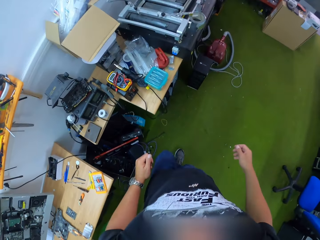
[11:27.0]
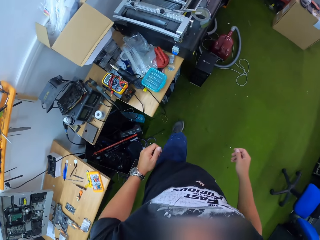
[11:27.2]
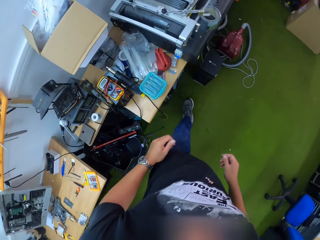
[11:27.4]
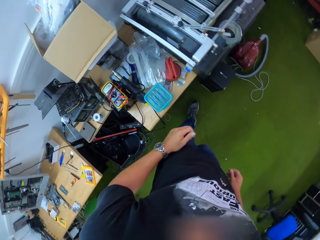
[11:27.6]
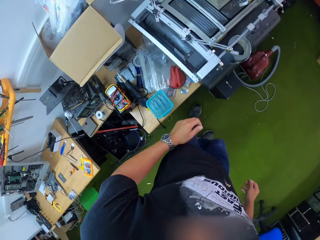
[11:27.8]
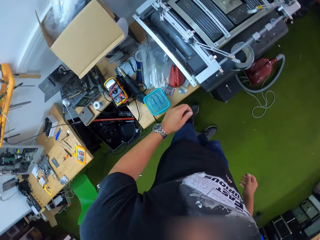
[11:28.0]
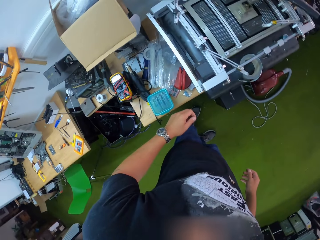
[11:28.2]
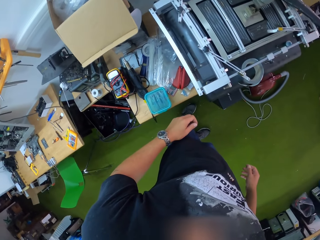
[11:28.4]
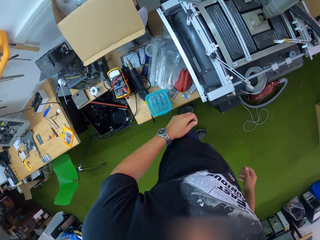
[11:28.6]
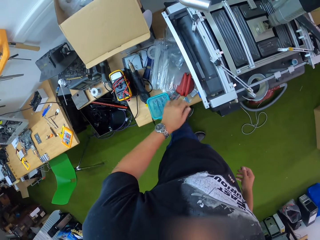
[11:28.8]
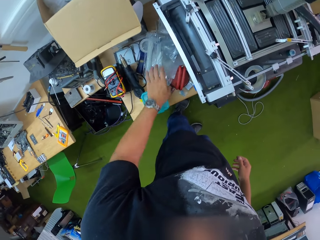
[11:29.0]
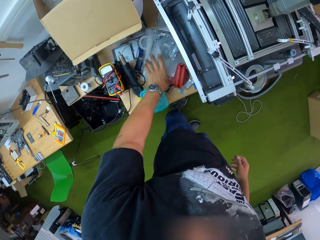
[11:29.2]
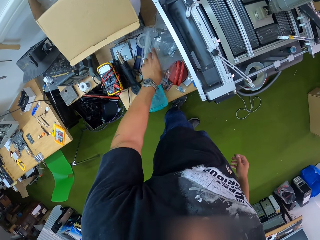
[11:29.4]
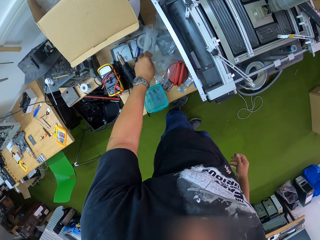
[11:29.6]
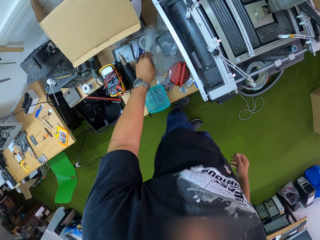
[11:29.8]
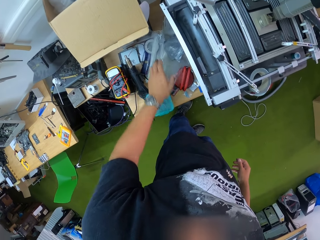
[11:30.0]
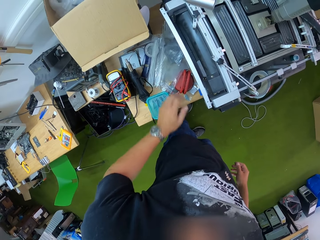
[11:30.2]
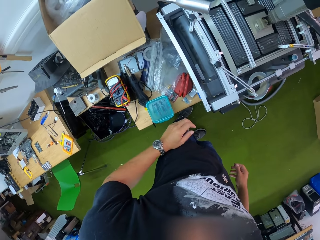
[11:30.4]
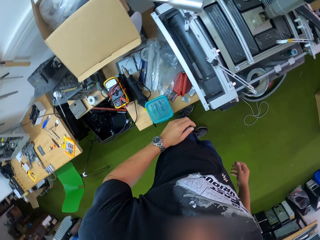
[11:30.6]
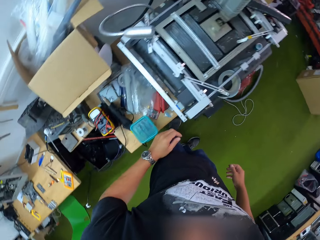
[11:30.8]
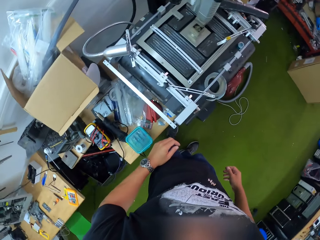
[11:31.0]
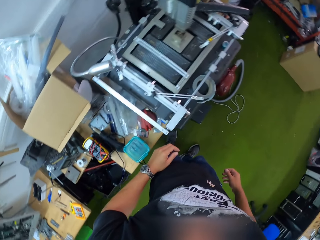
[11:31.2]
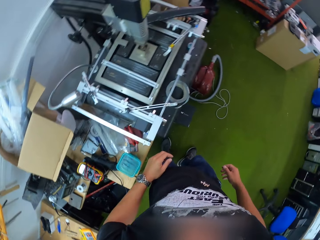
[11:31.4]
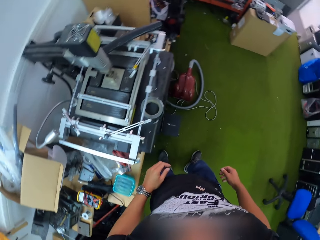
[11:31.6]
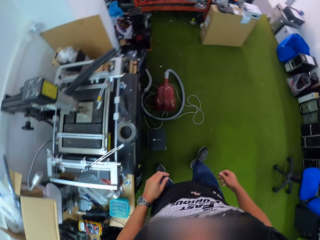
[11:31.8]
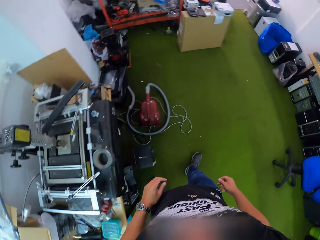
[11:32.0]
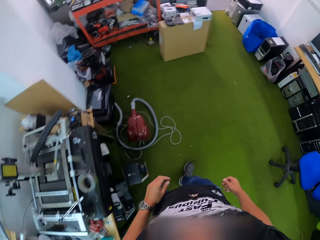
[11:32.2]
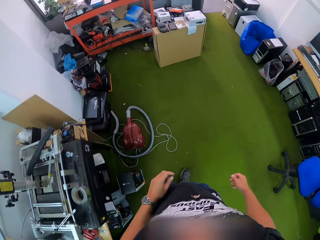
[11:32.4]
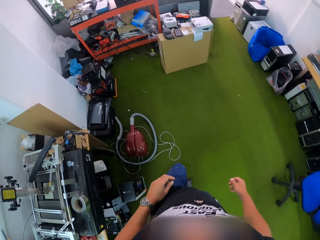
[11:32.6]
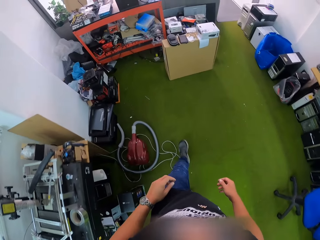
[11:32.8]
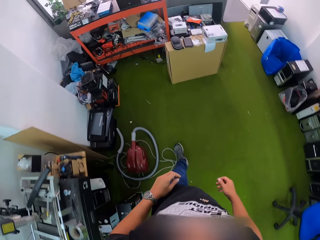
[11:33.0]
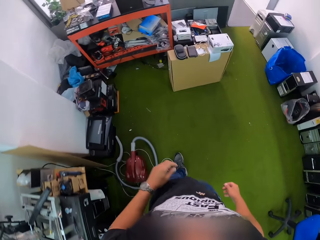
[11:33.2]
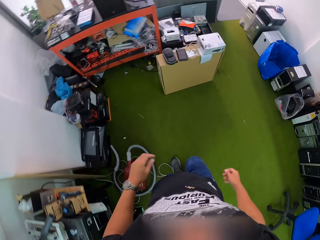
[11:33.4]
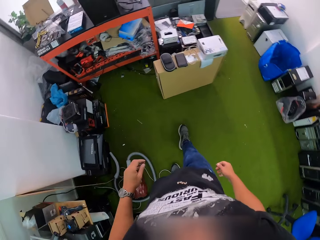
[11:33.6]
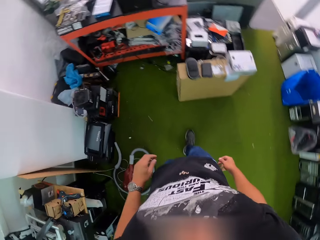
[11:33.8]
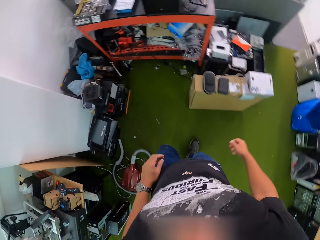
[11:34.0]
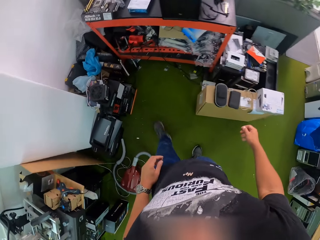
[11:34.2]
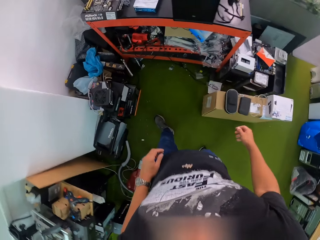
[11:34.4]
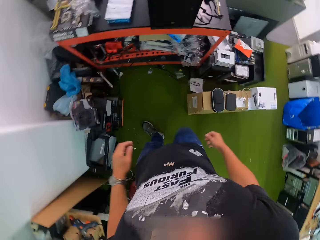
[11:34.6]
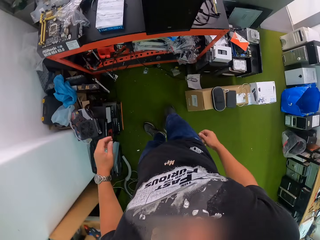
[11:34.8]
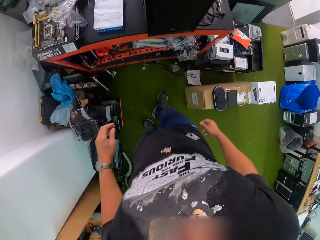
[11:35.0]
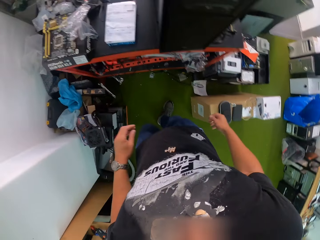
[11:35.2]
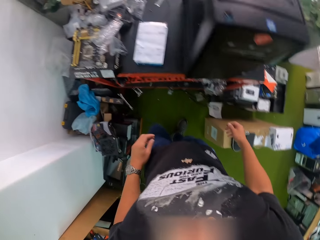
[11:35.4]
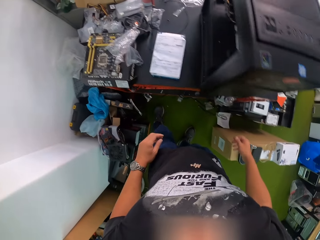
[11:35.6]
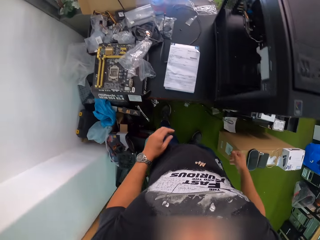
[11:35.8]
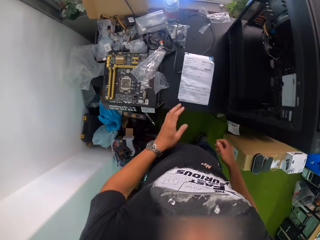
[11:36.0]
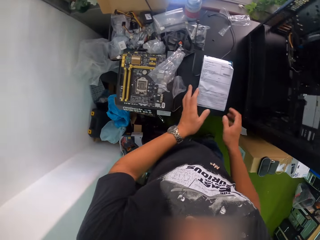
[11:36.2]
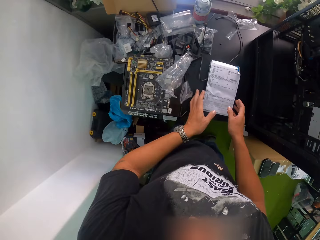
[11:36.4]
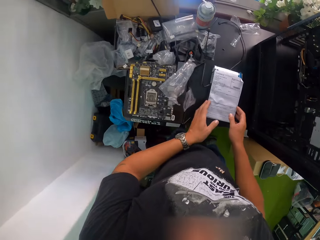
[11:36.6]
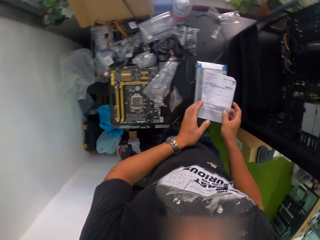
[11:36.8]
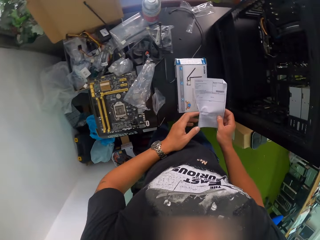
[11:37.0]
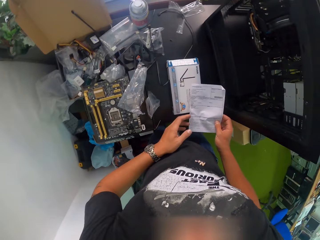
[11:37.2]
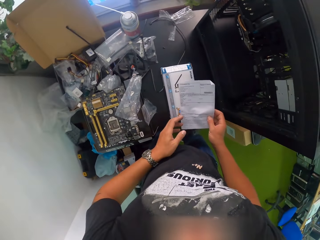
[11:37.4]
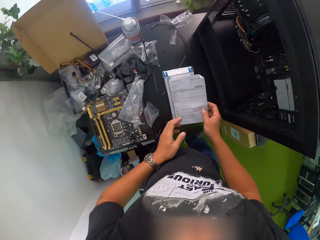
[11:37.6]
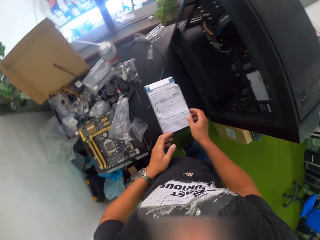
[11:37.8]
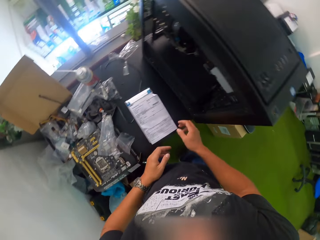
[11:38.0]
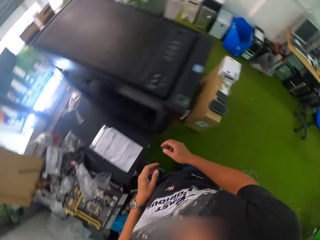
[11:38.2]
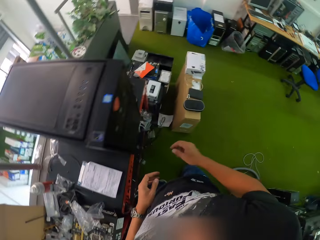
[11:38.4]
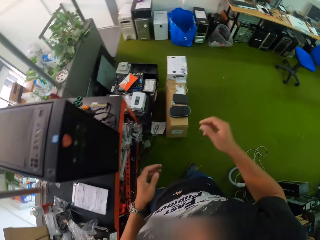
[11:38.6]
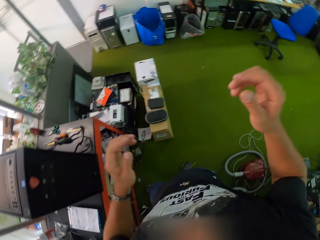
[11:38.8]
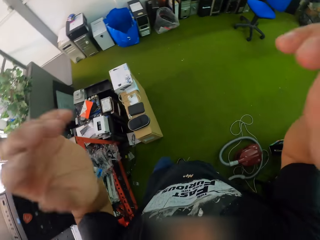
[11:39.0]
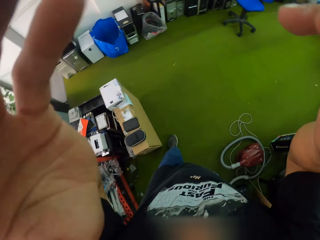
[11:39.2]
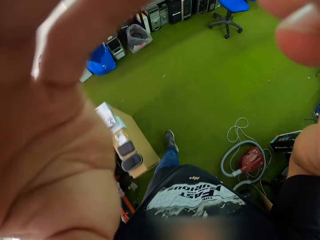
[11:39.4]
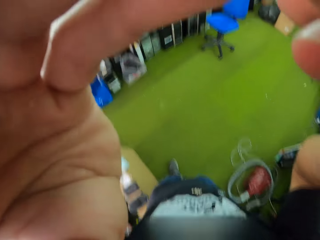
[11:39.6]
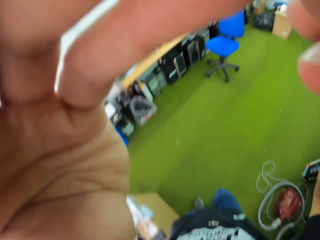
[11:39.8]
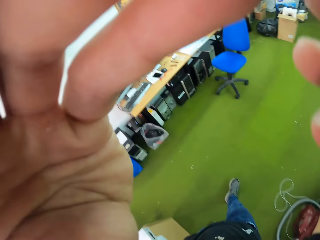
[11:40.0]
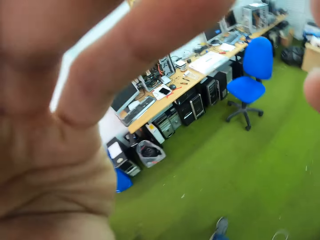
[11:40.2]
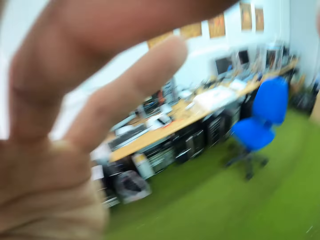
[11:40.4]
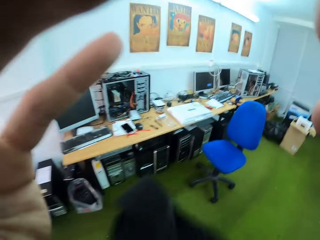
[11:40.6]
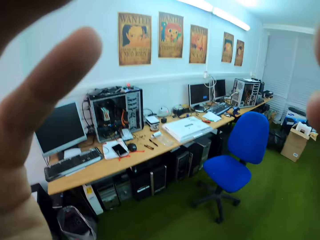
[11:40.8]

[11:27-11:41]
The camera wearer walks around. He touches a transparent nylon on a table with his left hand. He picks up the nylon. He walks over to a table in the computer workshop. He lifts a paper from a carton on the table with both hands. He drops the paper on the carton on the table with both hands. He touches the camera lens with both hands. He fixes the camera.
